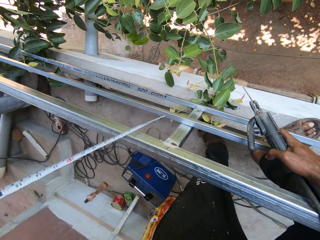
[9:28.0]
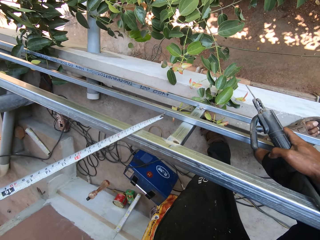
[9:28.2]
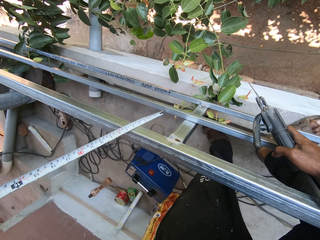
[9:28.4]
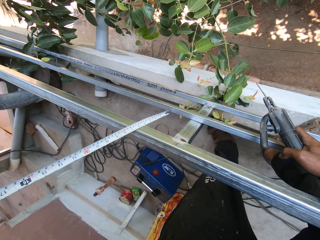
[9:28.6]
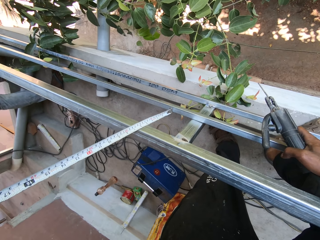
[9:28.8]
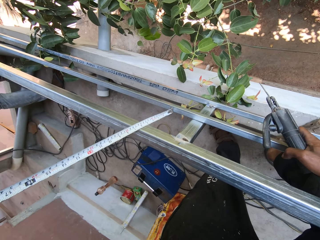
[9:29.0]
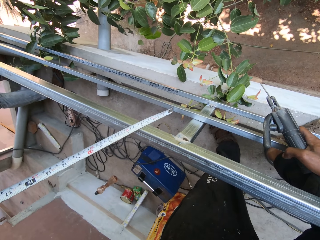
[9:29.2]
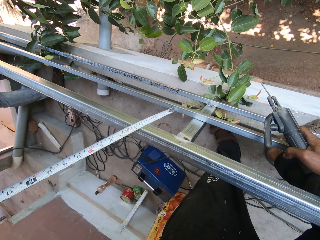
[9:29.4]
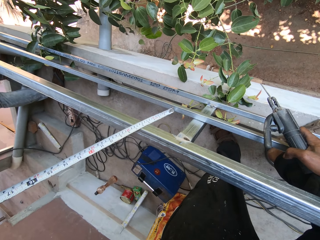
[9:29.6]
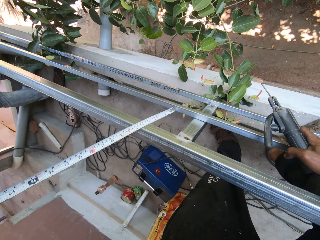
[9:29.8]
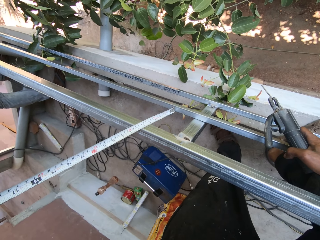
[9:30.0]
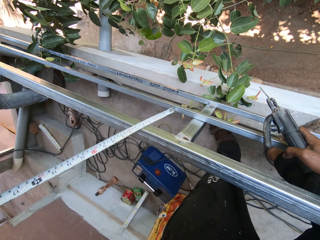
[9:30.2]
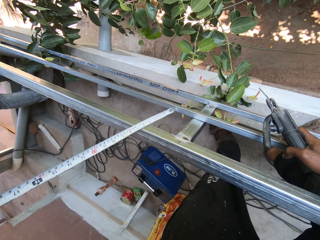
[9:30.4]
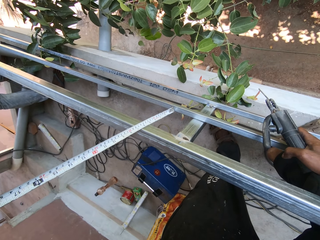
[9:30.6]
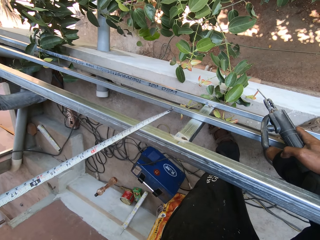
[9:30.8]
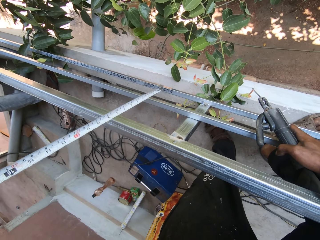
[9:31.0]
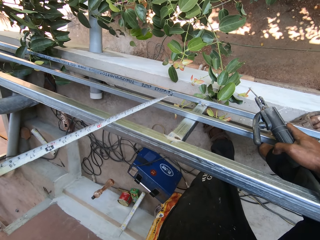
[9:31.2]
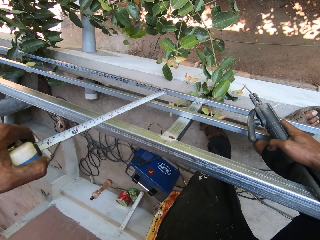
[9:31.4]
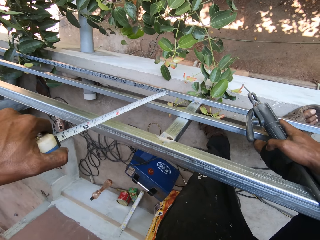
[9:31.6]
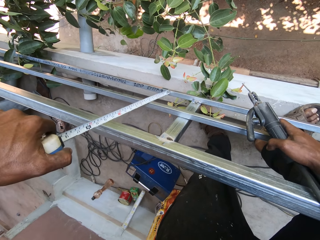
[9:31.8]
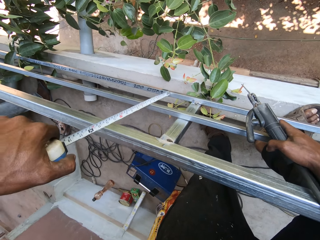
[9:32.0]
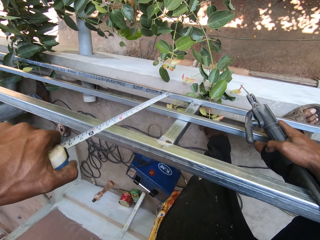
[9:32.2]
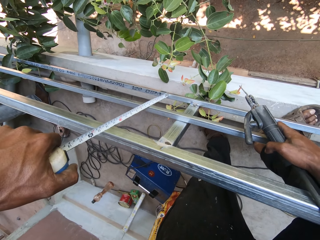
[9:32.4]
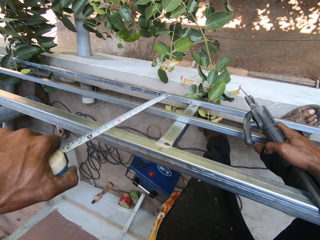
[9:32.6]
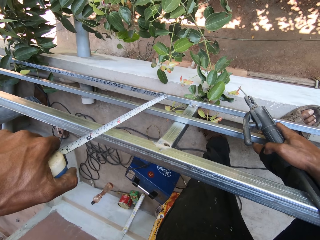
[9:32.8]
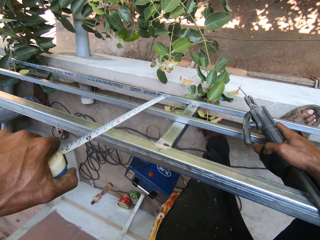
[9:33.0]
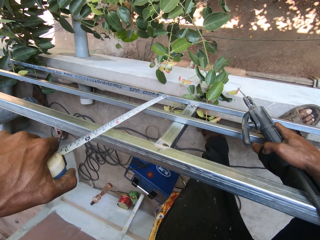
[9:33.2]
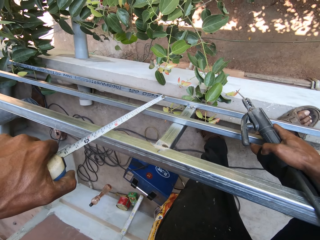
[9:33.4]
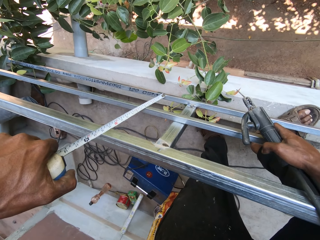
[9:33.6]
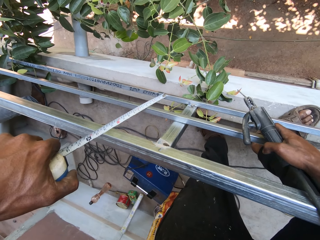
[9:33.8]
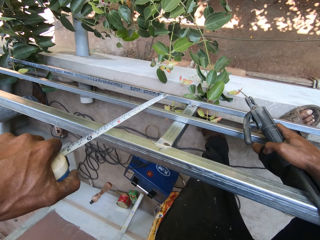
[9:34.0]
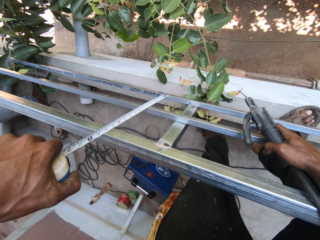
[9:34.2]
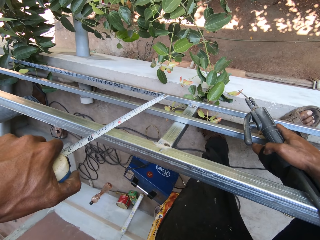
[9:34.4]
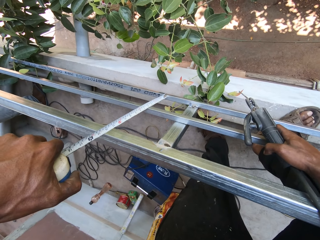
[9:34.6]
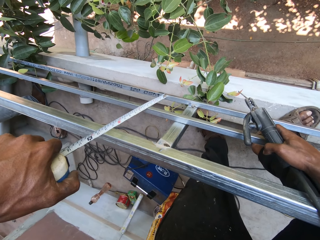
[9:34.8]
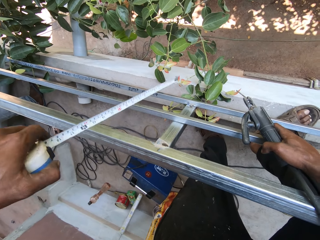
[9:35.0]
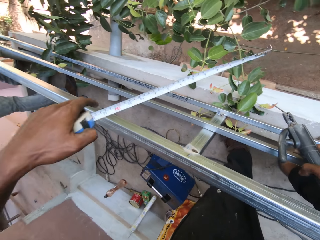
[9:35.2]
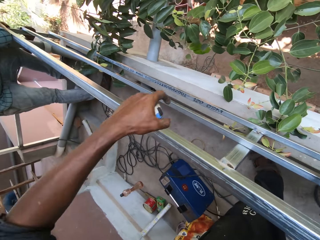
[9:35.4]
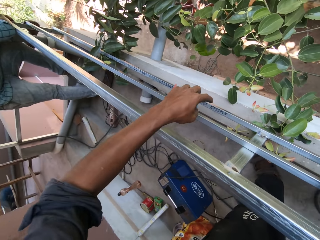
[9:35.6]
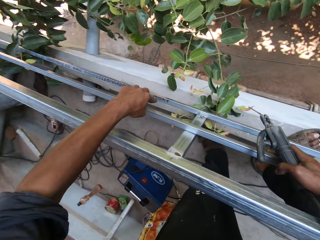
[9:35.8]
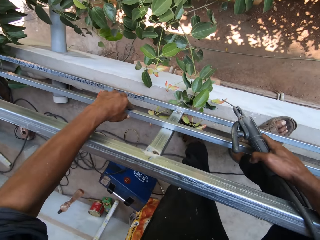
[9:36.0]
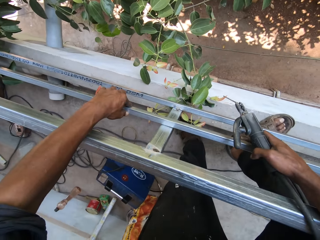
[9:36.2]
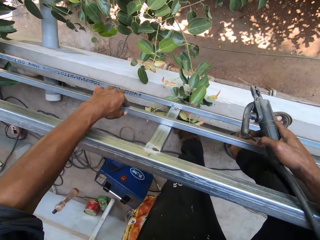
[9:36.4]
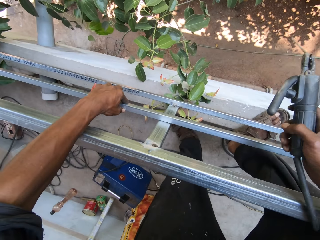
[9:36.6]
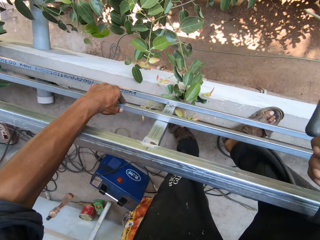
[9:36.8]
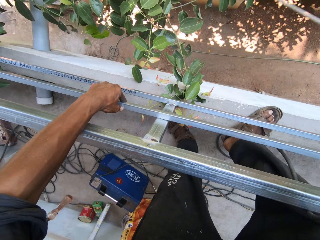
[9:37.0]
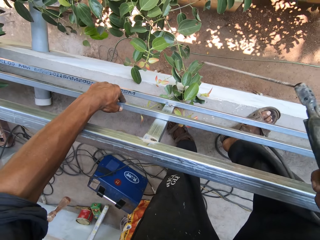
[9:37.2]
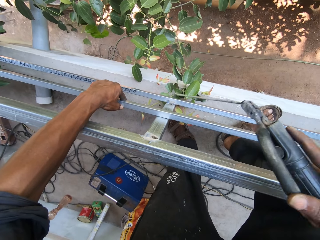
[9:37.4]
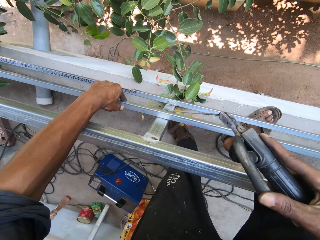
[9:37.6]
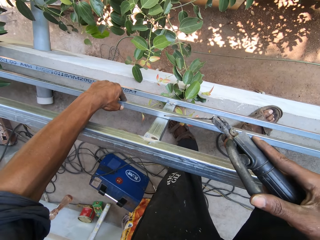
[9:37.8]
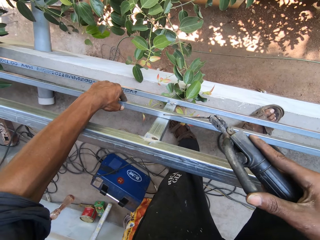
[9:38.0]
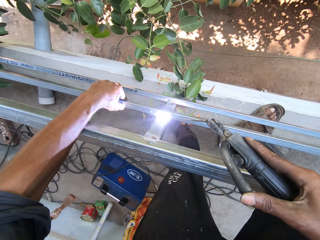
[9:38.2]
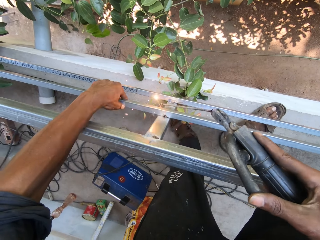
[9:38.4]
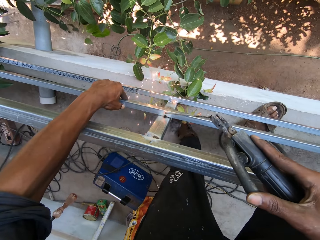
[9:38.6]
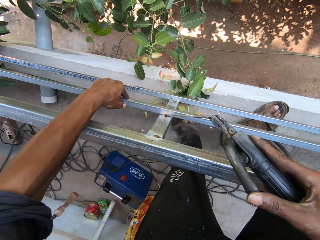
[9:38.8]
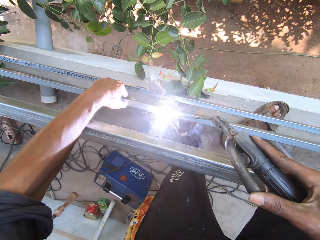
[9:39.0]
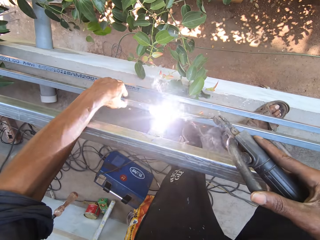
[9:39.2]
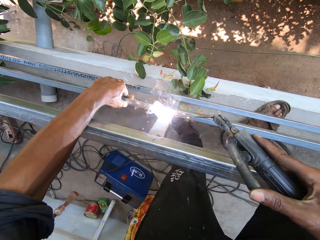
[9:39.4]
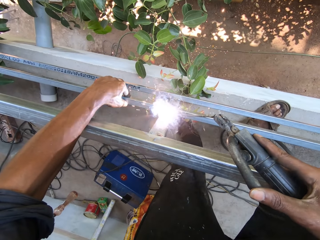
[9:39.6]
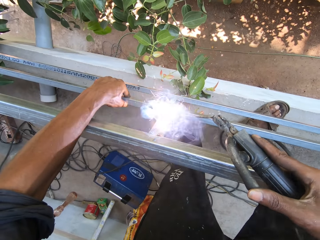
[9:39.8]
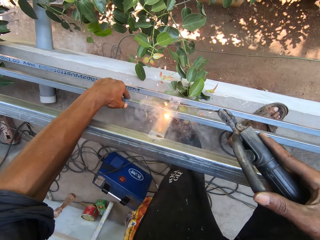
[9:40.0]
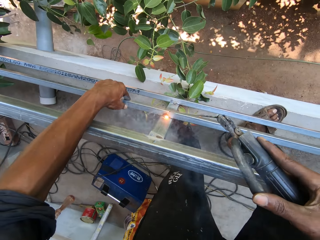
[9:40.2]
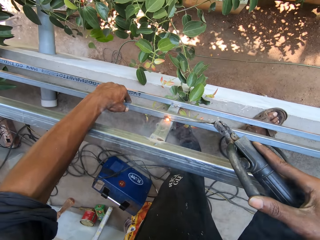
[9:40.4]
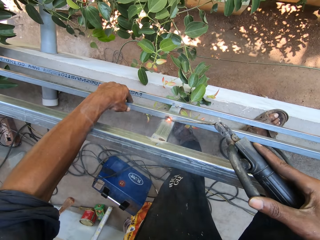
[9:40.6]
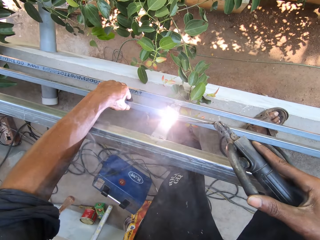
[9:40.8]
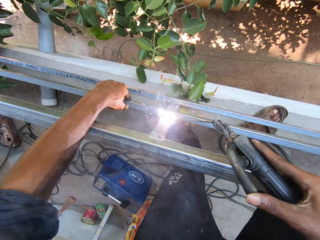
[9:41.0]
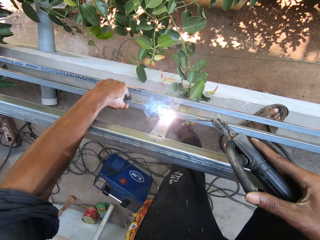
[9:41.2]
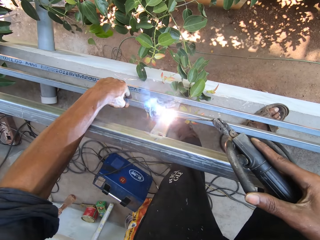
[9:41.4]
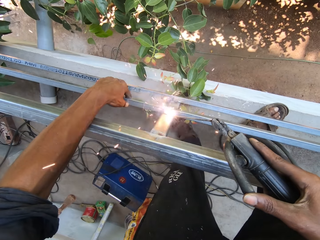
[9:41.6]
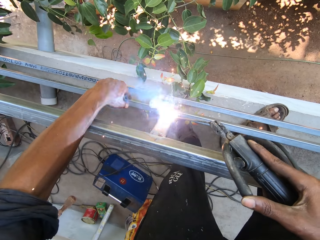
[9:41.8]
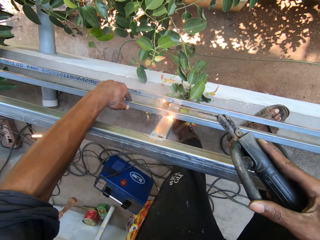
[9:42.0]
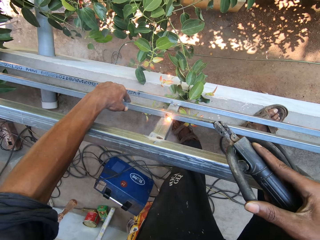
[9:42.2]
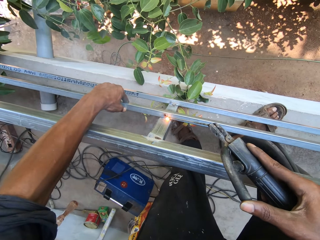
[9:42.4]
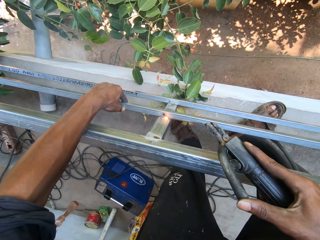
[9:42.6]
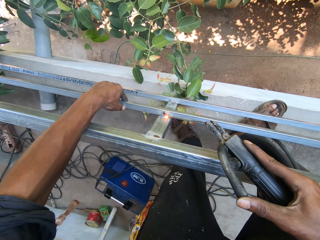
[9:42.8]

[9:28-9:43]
The camera wearer holds the metal frame with his left hand. He welds the metal frame with the welding torch in his right hand.

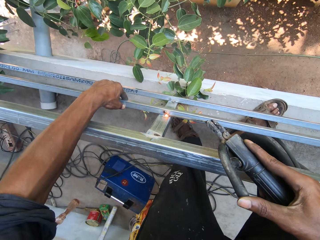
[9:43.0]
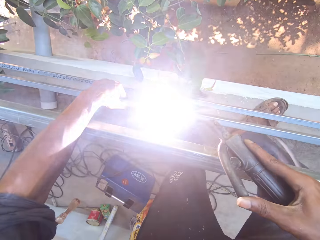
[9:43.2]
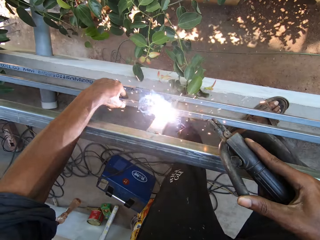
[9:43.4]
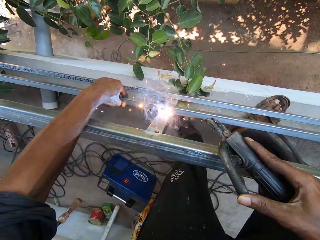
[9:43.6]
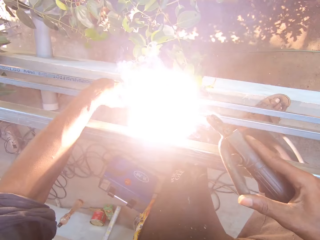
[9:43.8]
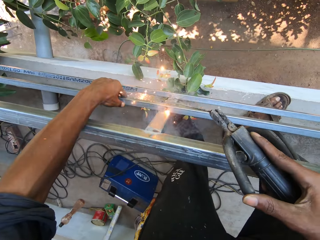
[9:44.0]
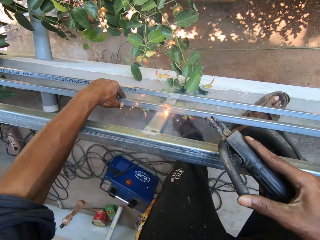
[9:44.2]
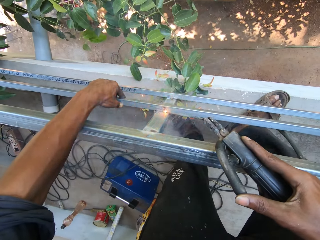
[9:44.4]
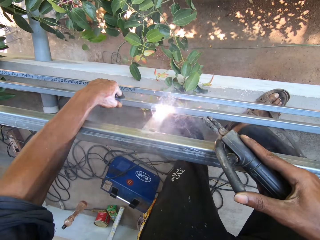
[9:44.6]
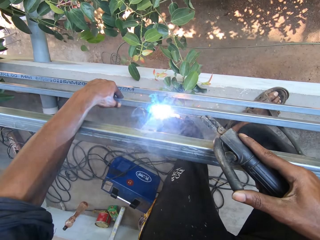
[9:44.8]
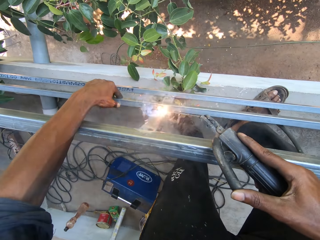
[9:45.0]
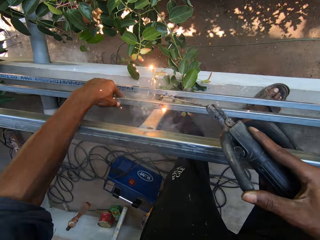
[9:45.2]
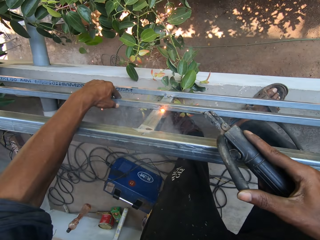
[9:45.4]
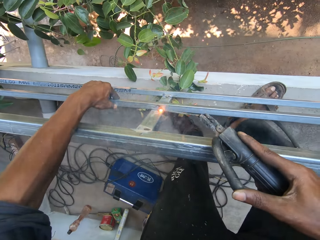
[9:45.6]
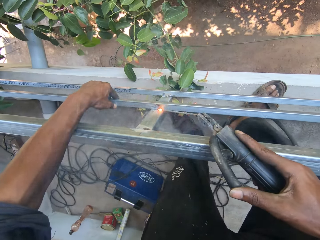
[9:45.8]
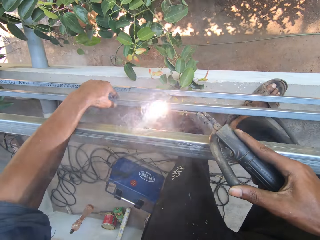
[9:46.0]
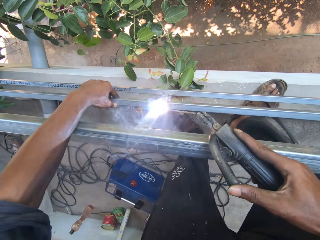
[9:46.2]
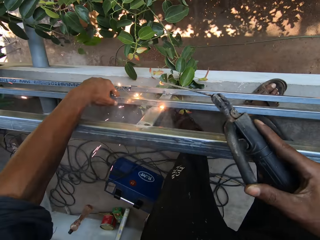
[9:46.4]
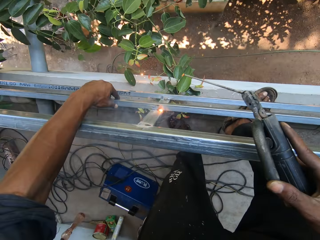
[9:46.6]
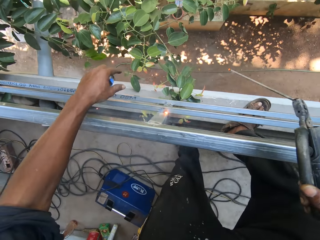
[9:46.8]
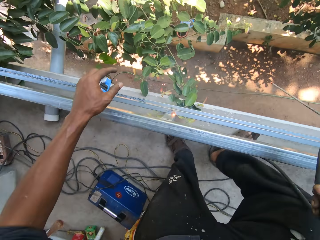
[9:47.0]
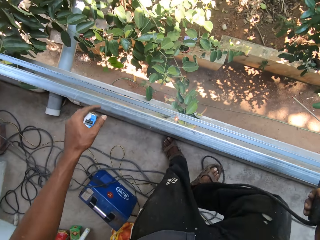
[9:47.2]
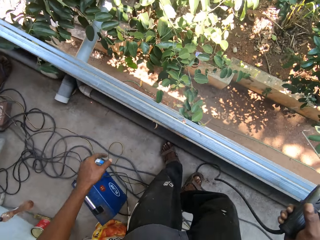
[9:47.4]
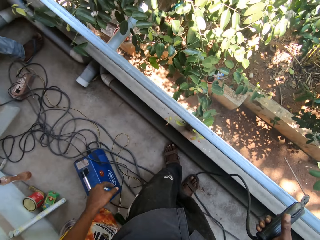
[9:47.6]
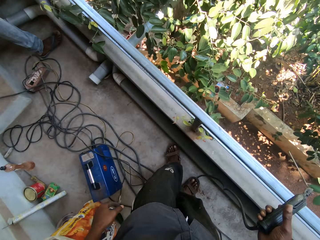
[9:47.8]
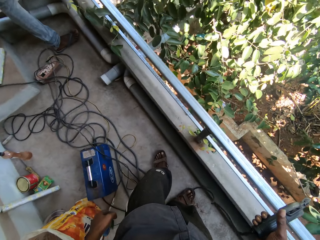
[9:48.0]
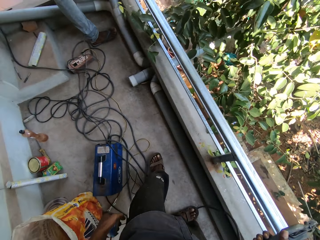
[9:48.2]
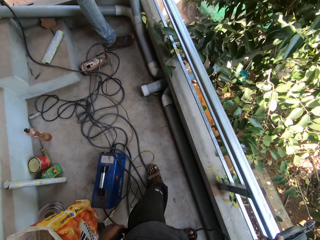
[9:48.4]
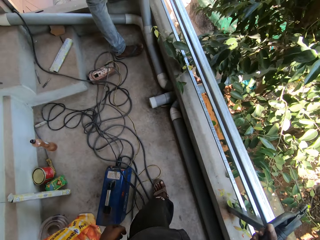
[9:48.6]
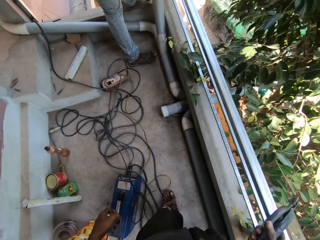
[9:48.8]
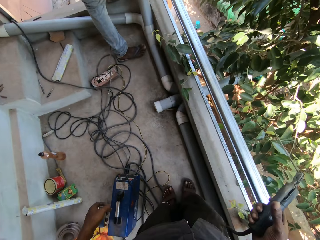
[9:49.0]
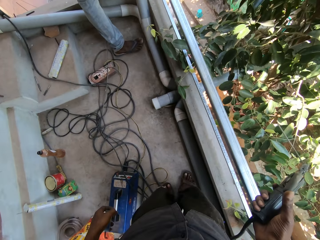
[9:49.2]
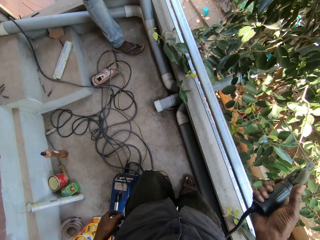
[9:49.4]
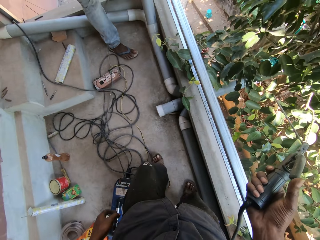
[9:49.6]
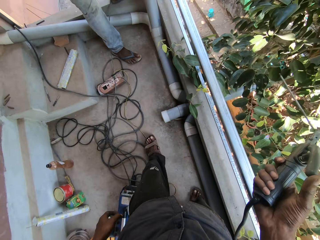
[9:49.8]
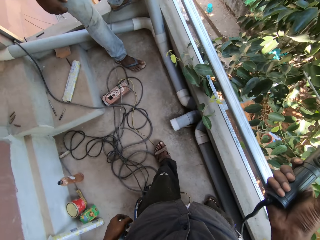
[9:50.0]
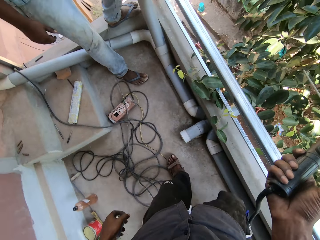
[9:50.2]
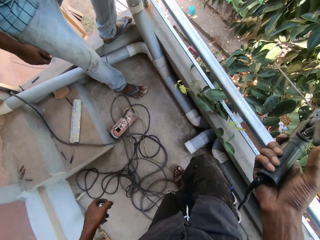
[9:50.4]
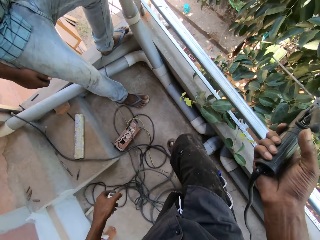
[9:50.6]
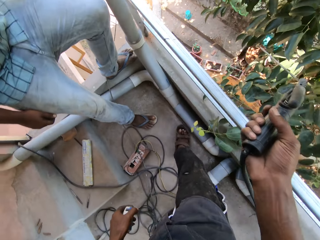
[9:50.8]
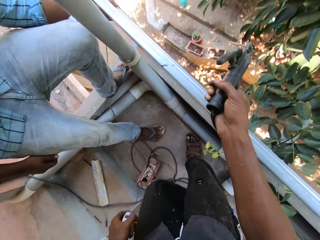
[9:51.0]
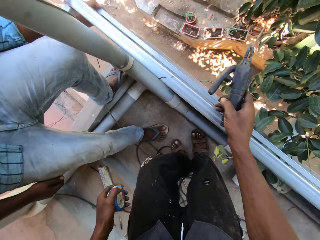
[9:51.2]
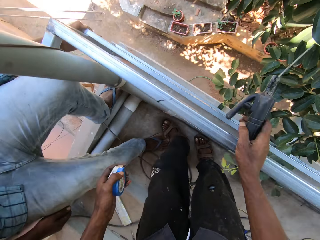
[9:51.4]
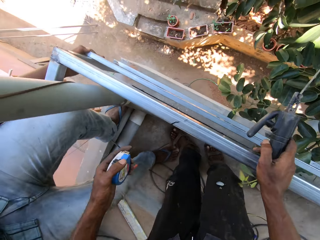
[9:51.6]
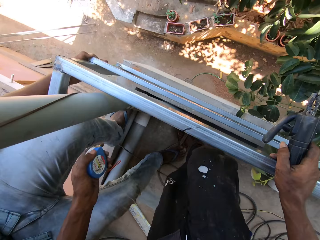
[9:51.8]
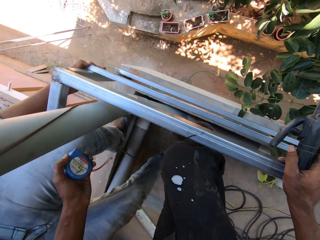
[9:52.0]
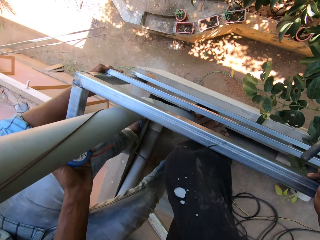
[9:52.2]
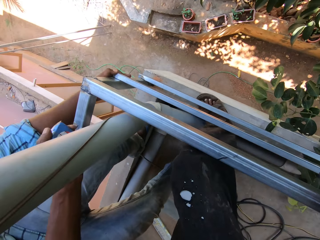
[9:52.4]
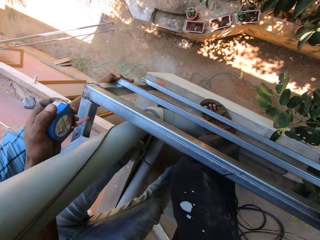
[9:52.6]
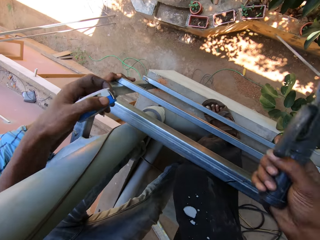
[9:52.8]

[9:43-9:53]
The camera wearer removes his left hand from the metal frame. He looks around and walks towards a man. The man holds the metal frame with his left hand.
